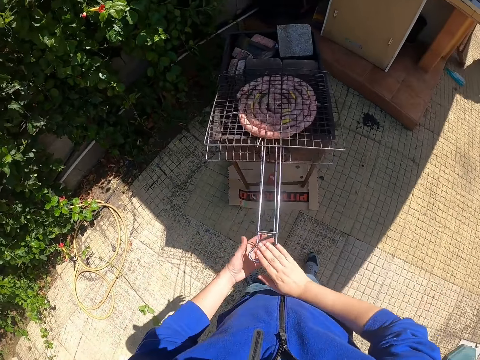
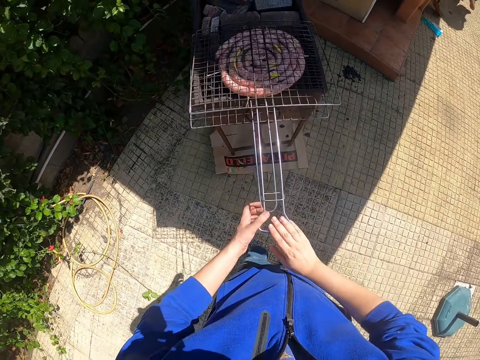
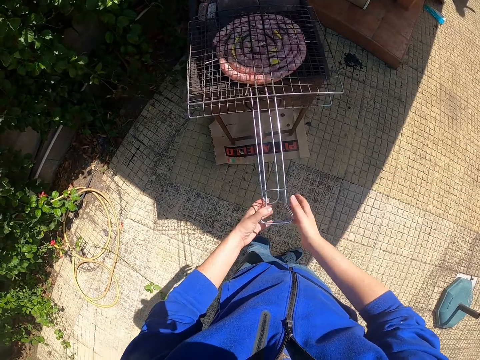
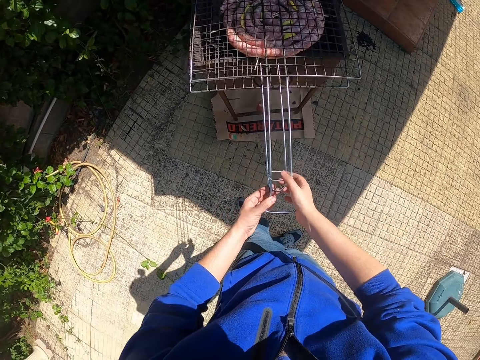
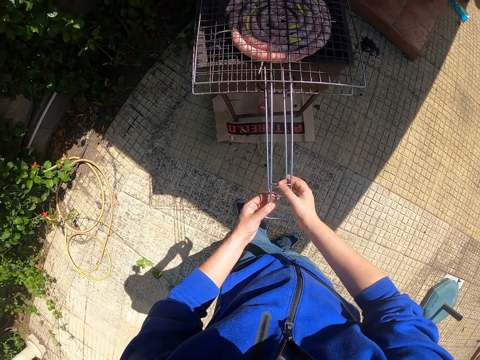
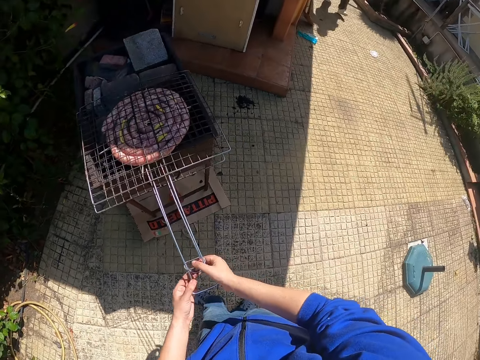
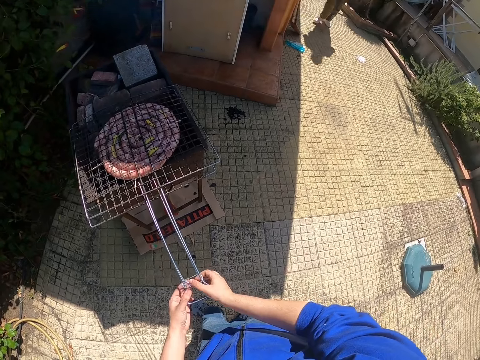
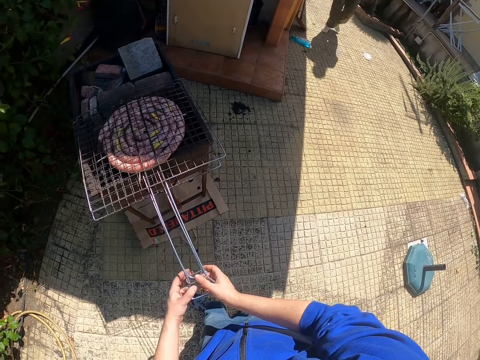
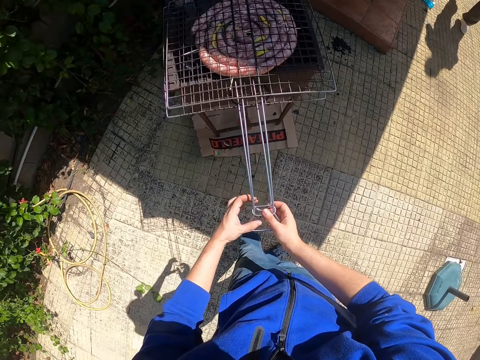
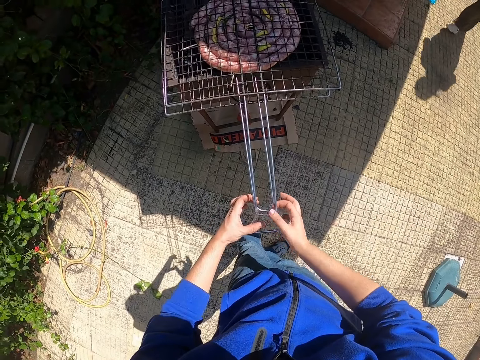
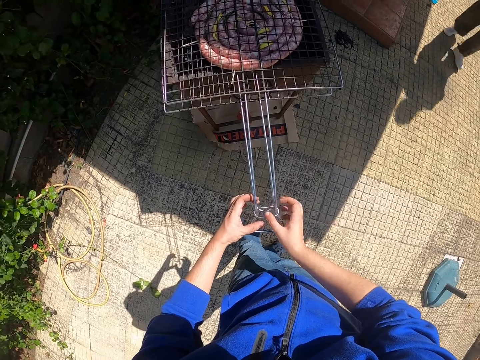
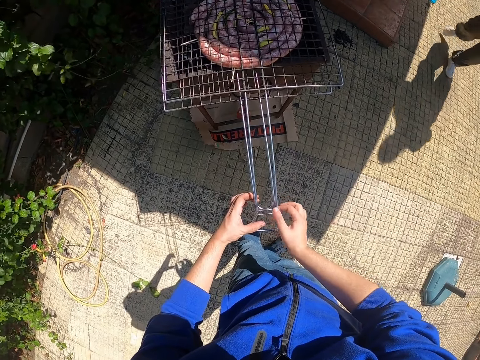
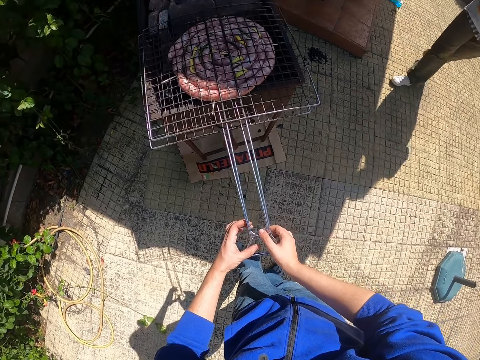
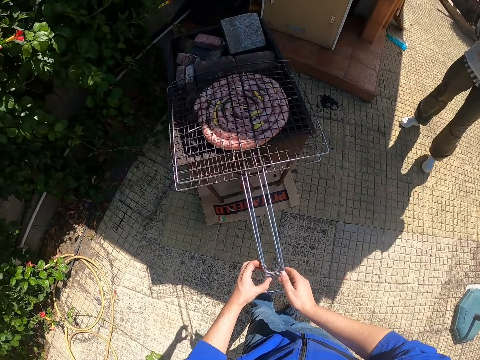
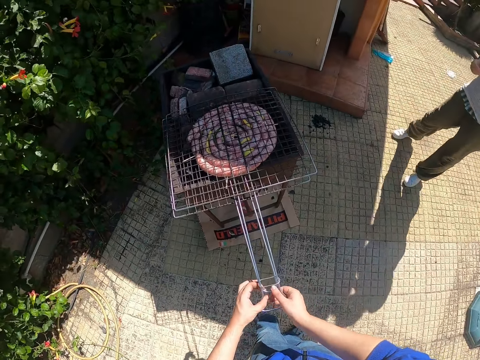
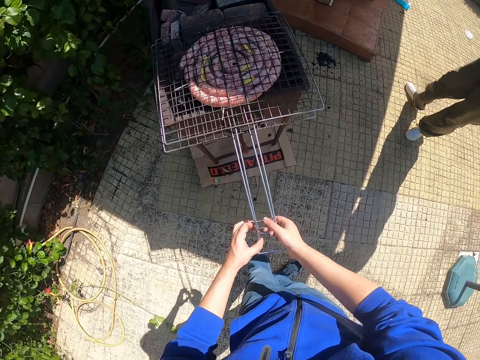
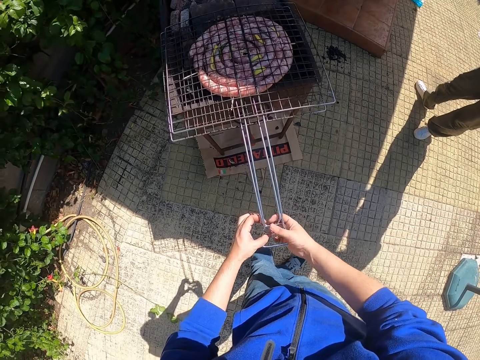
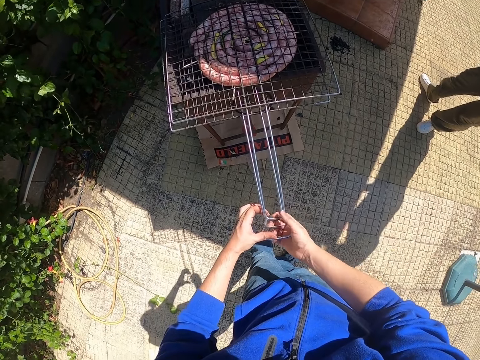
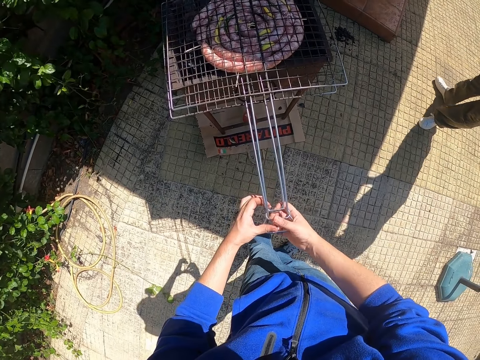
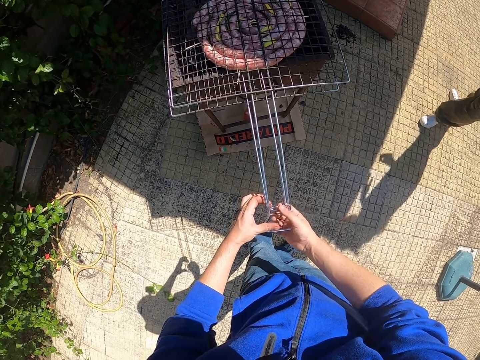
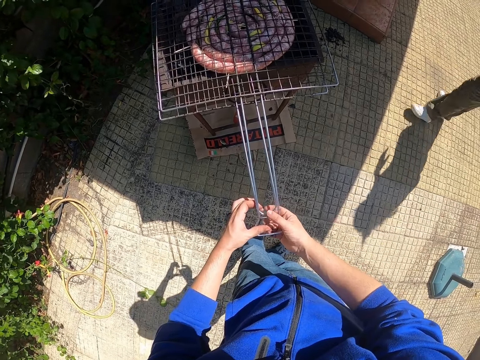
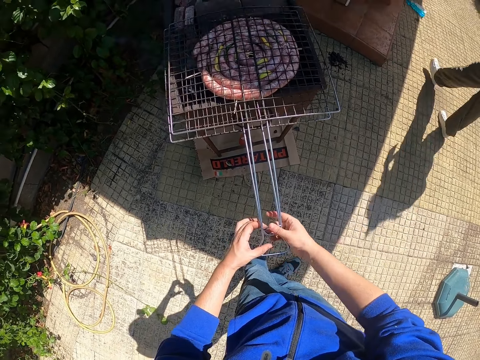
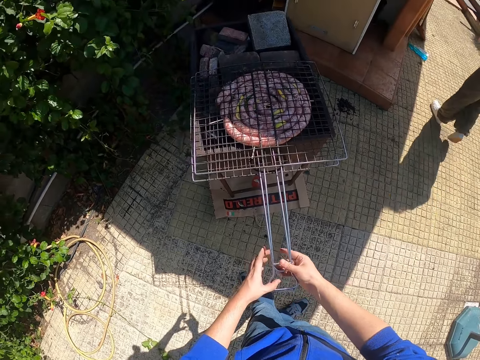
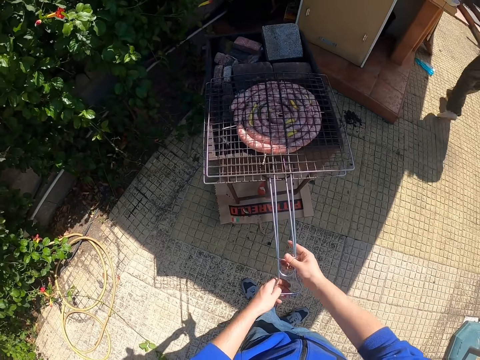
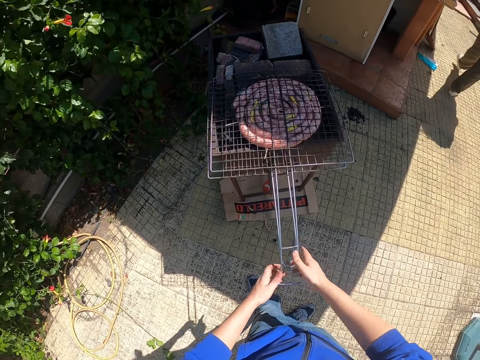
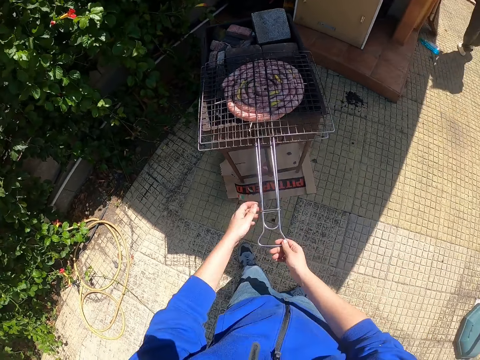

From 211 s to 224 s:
The camera wearer adjusts the grilling basket handle with his right hand.

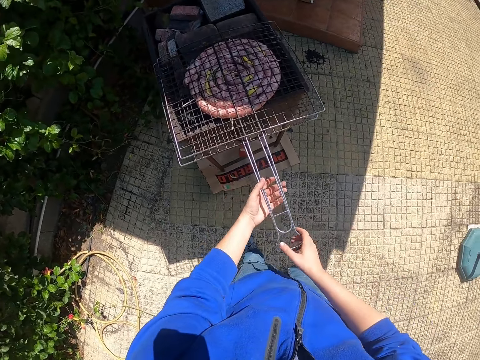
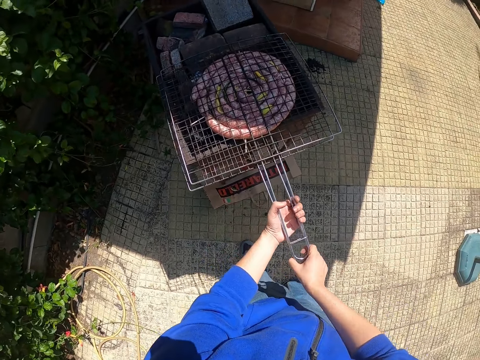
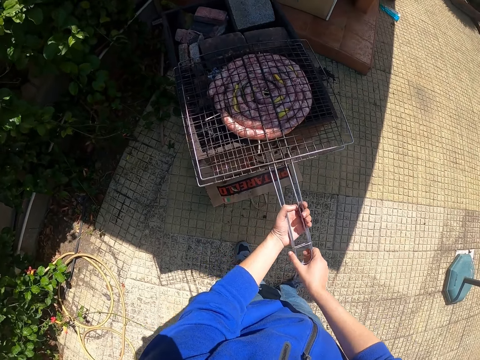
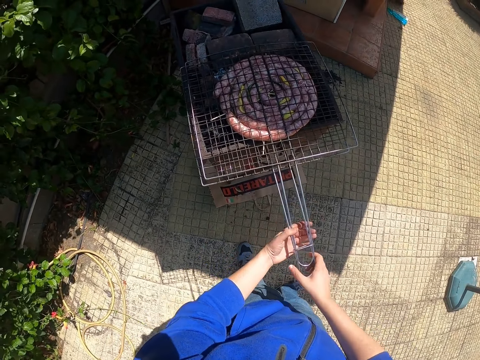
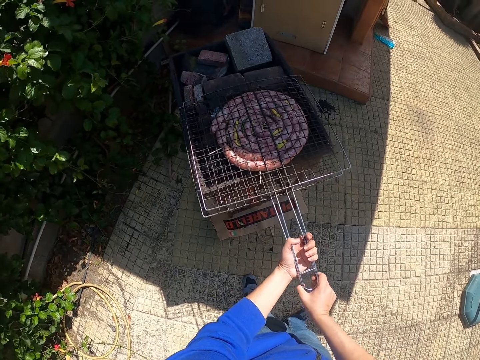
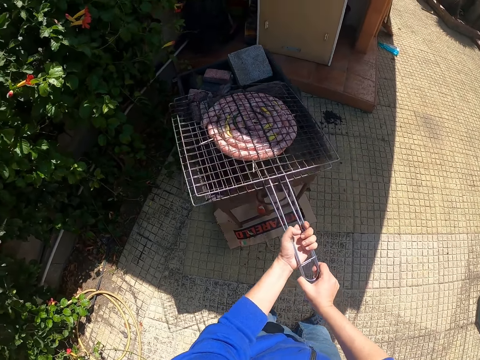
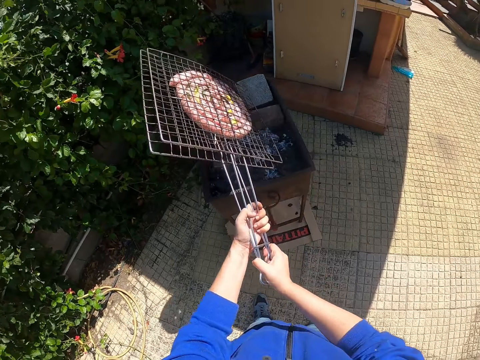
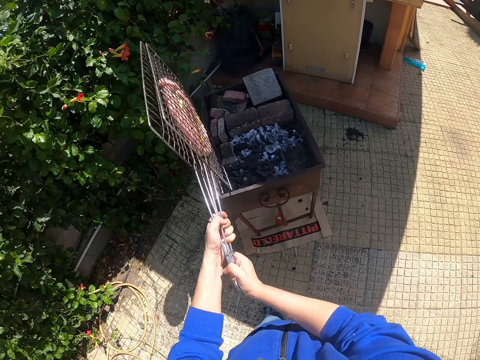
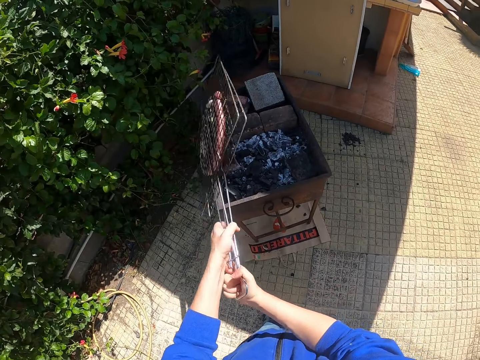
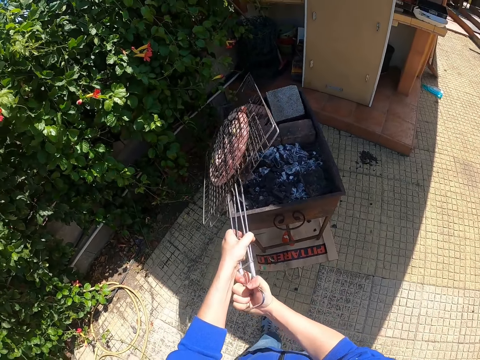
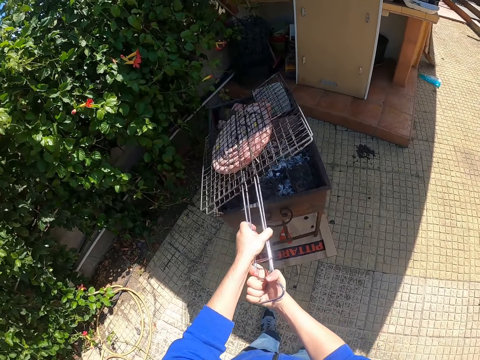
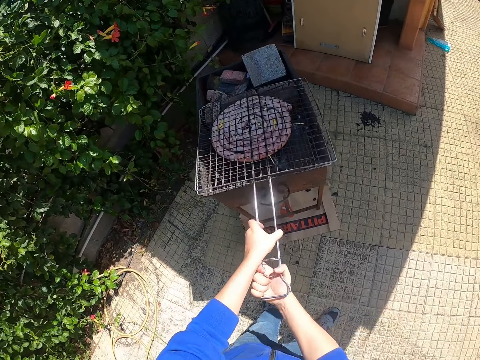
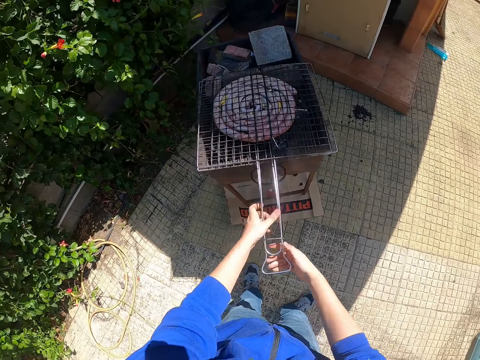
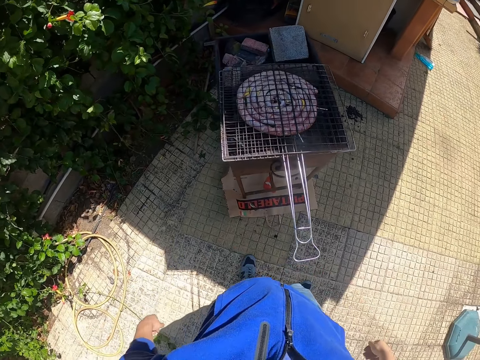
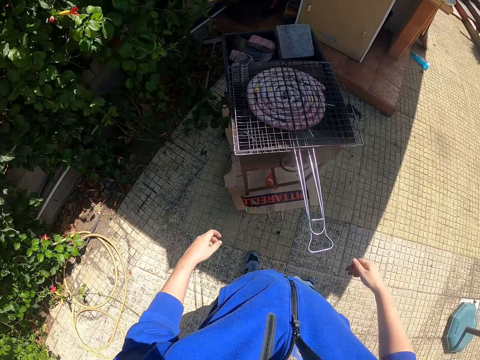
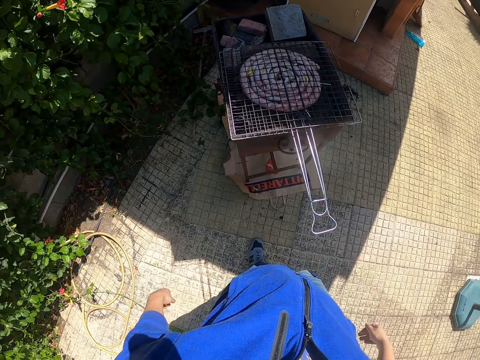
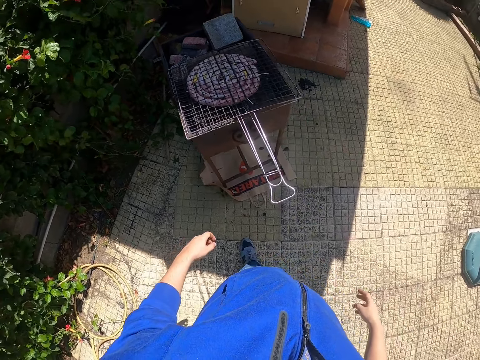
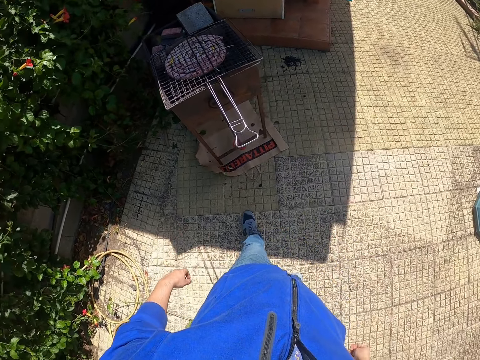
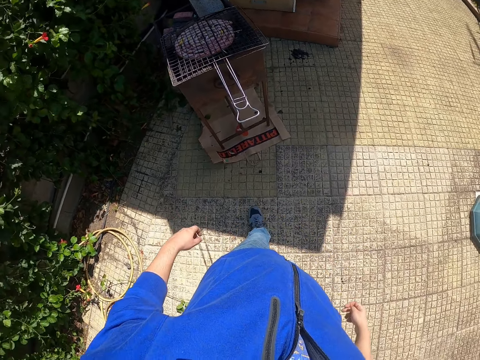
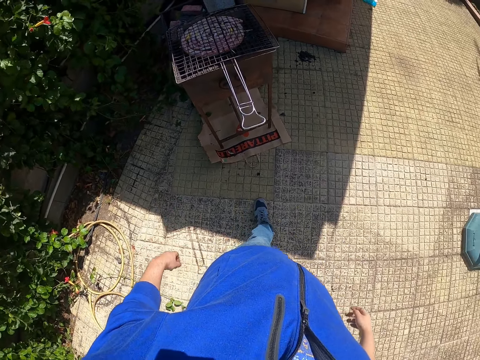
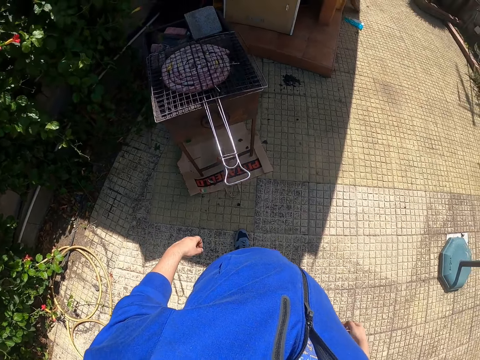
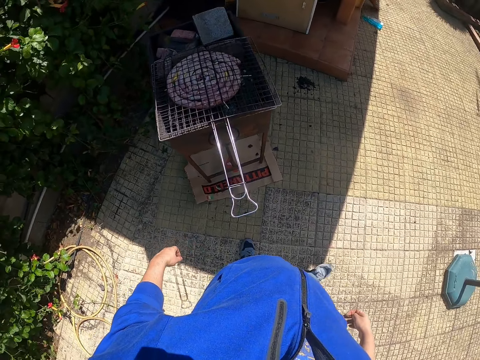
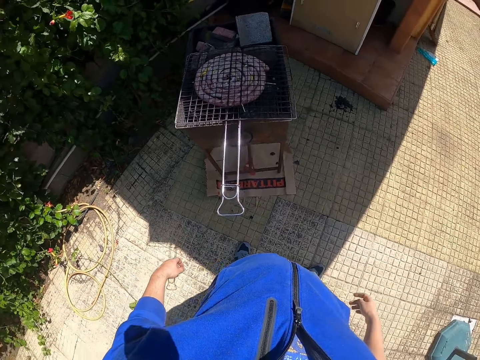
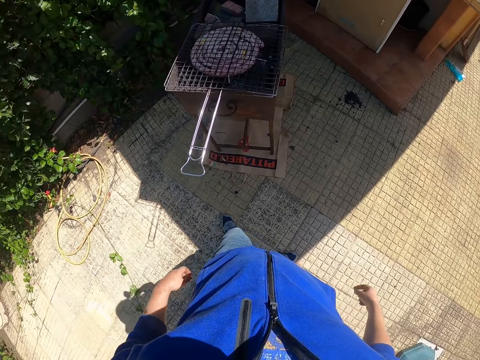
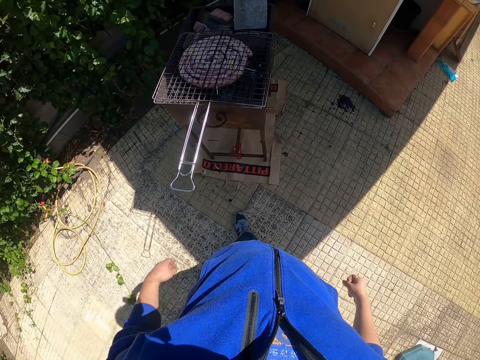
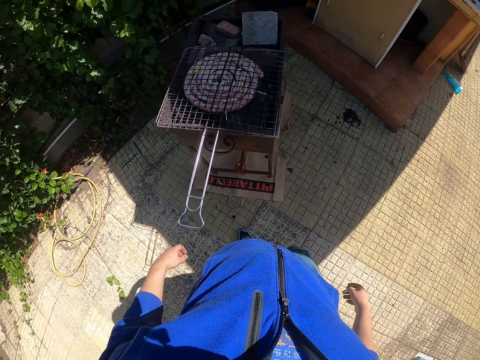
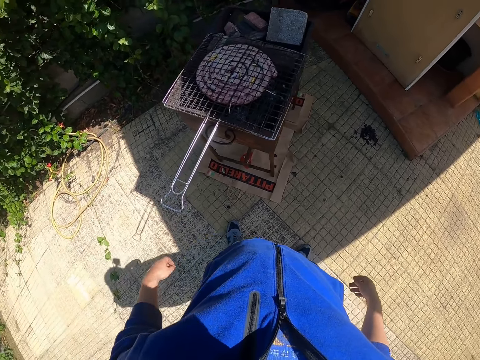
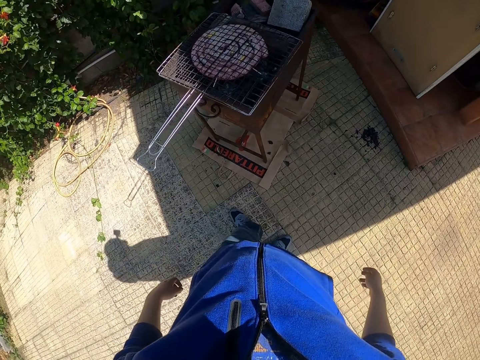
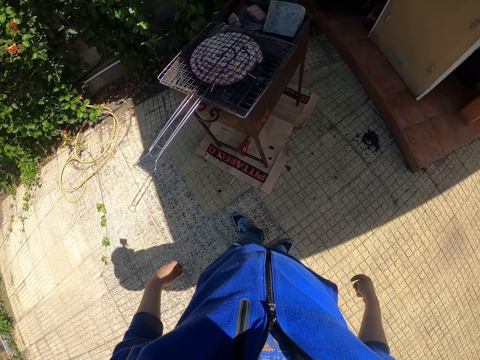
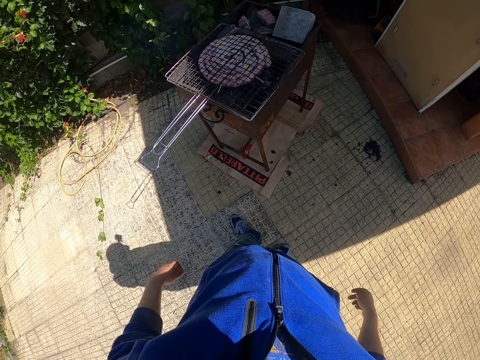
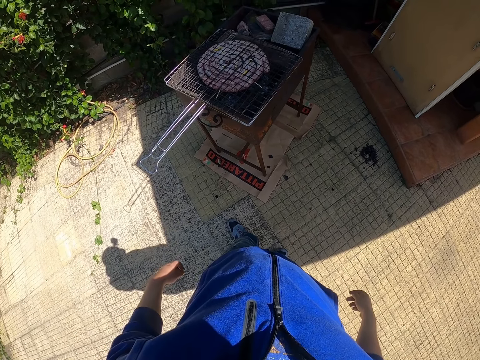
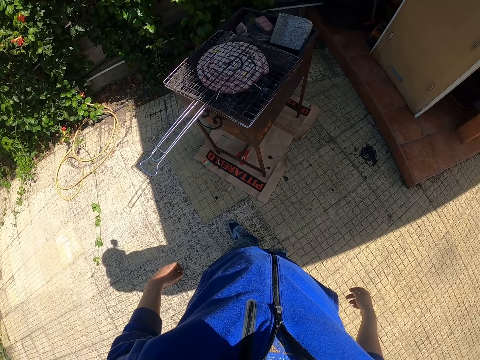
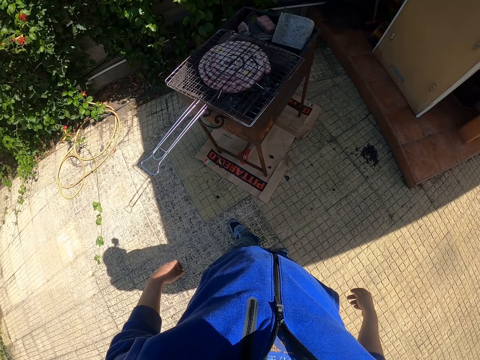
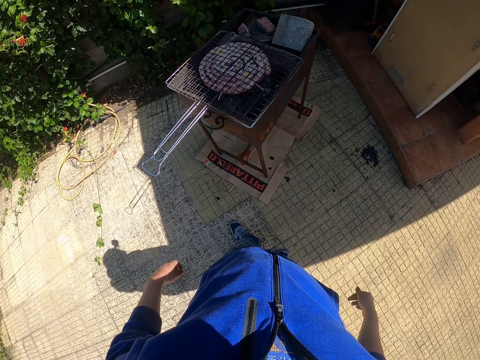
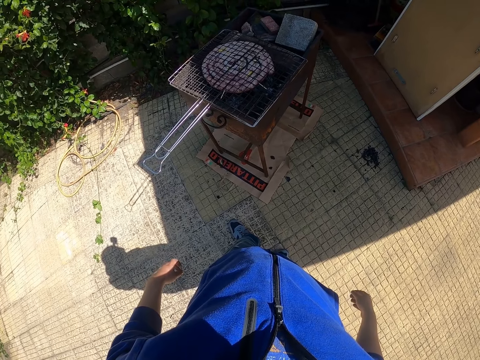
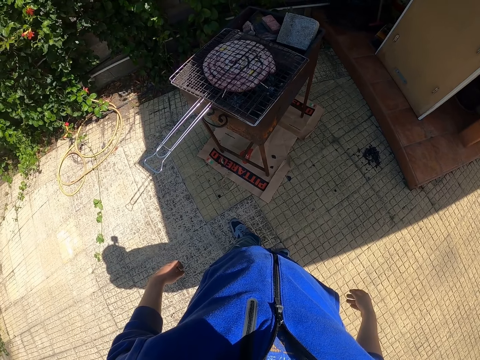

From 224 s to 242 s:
The camera wearer turns the grilling basket of sausage on the grill with his hands.
